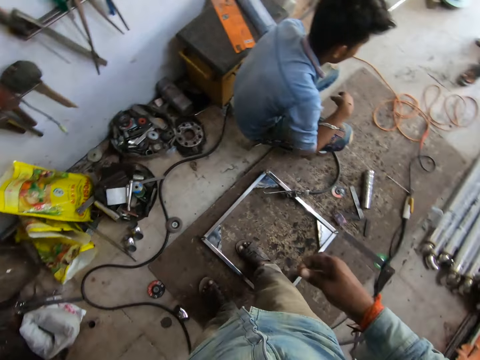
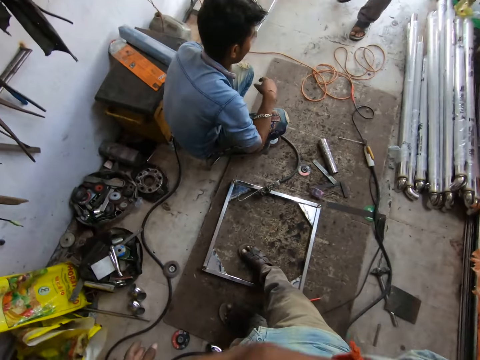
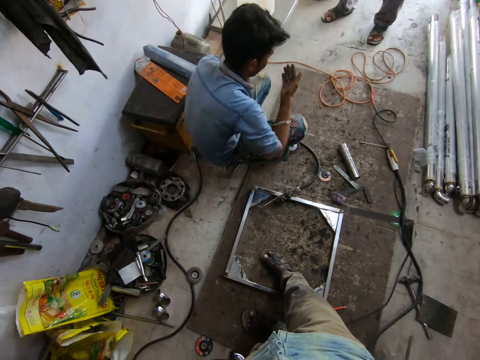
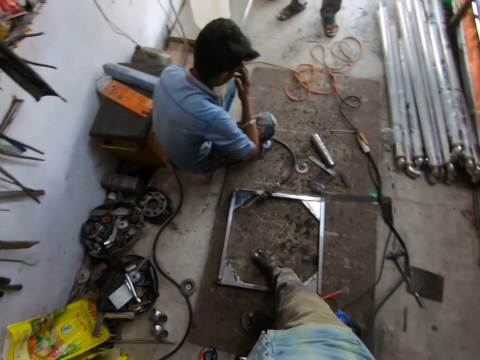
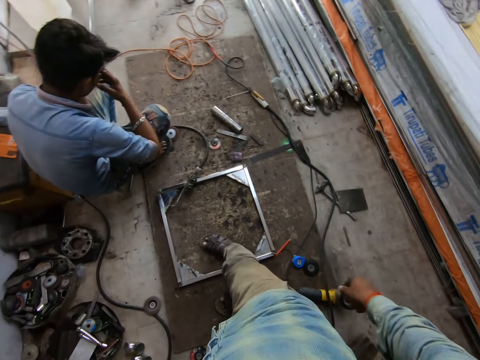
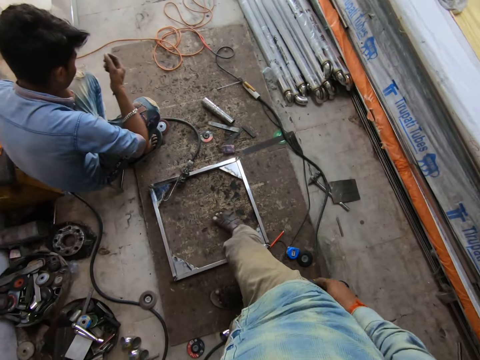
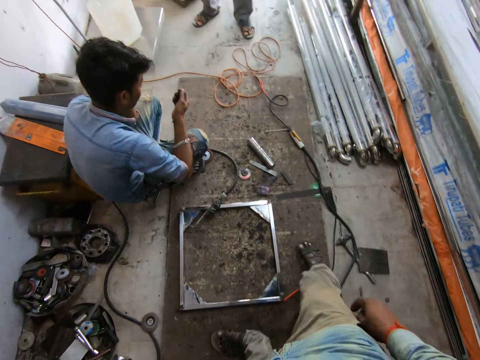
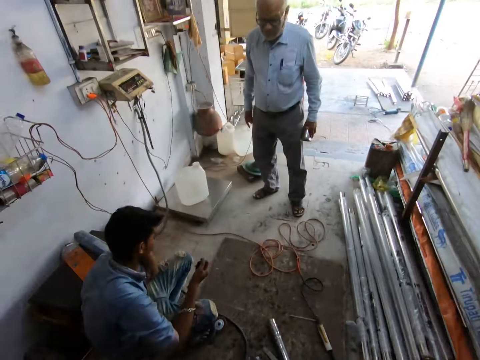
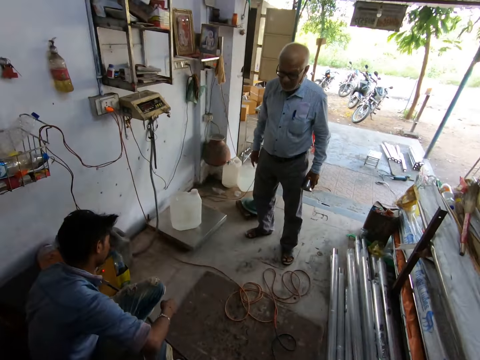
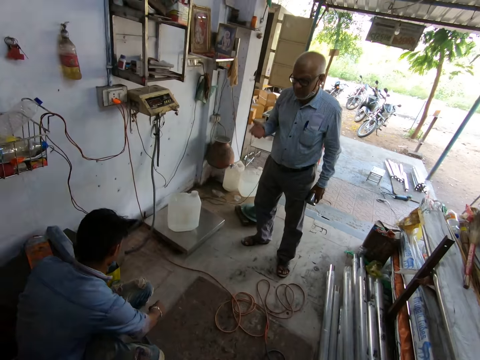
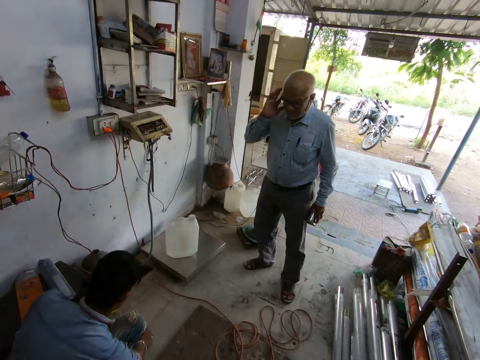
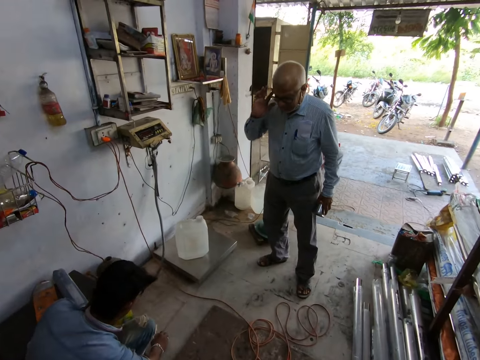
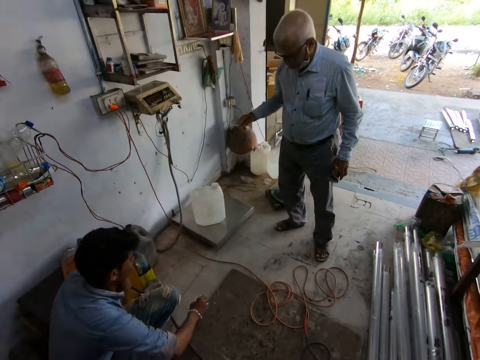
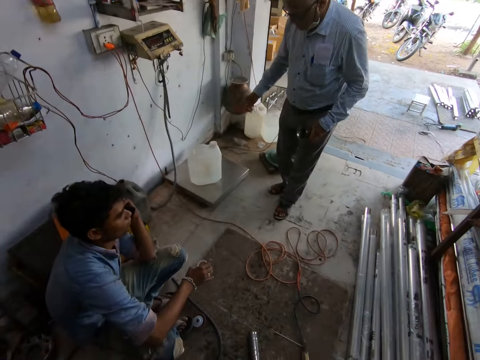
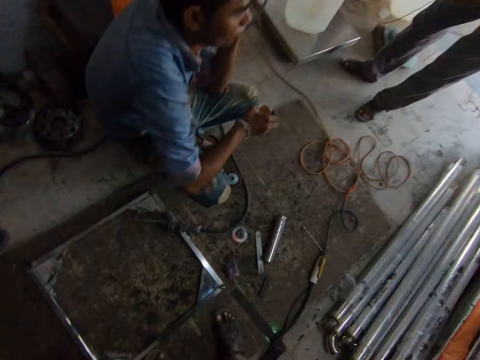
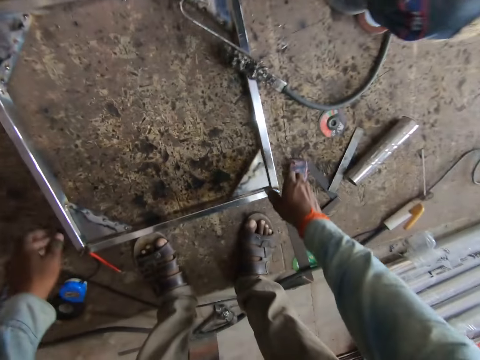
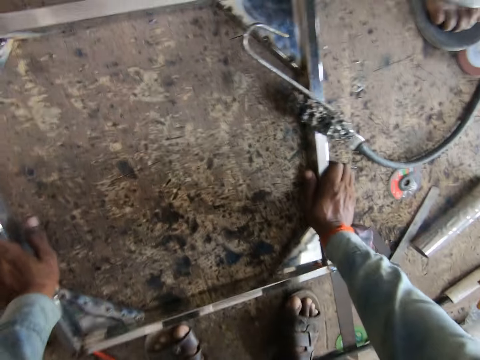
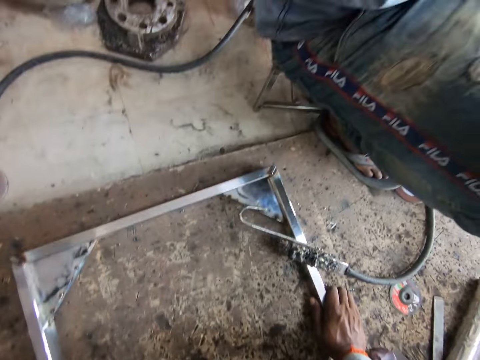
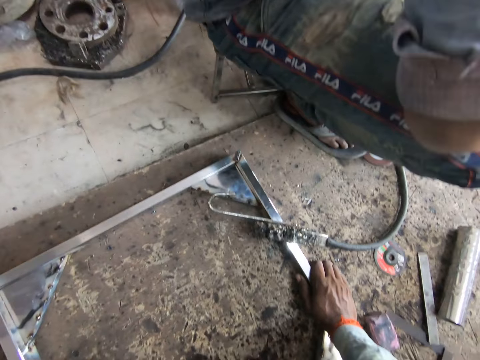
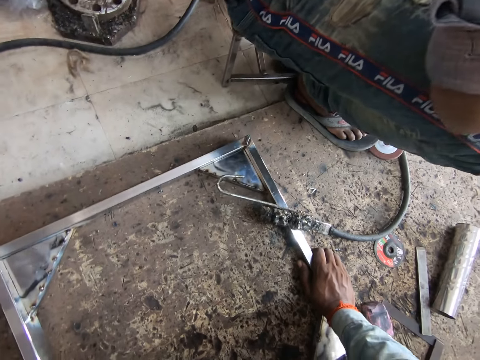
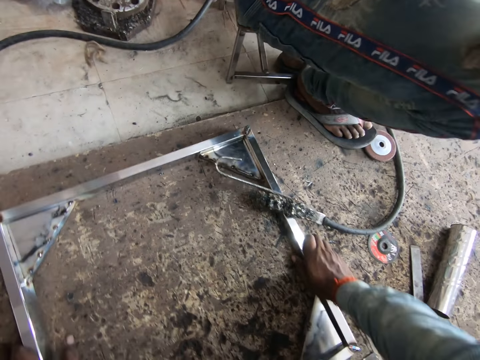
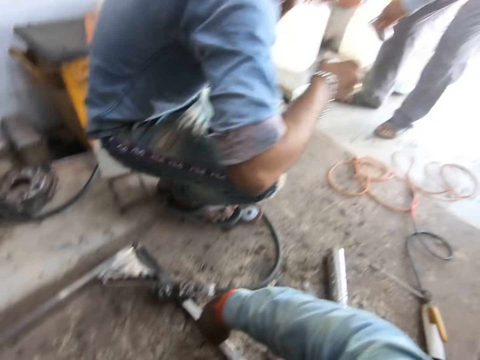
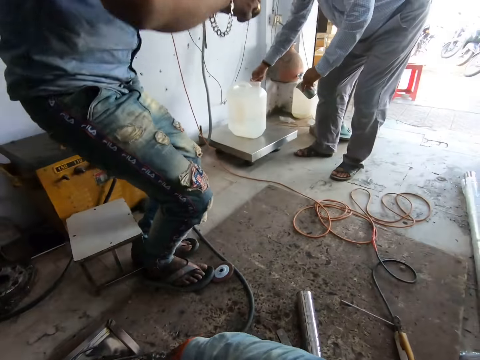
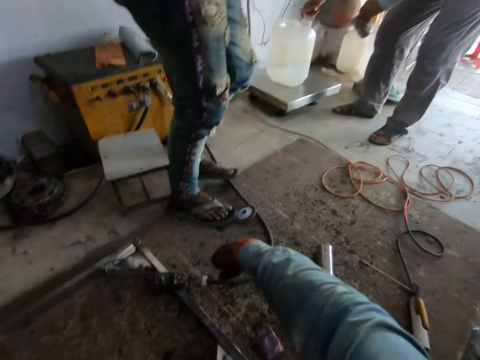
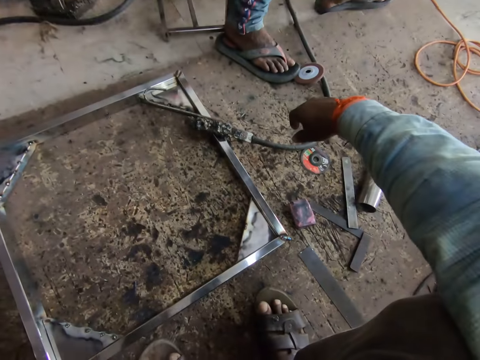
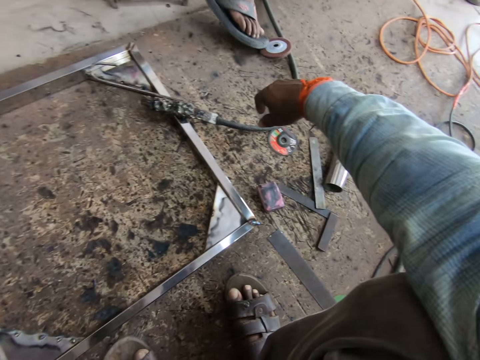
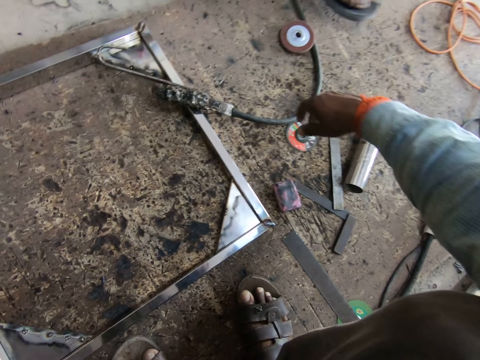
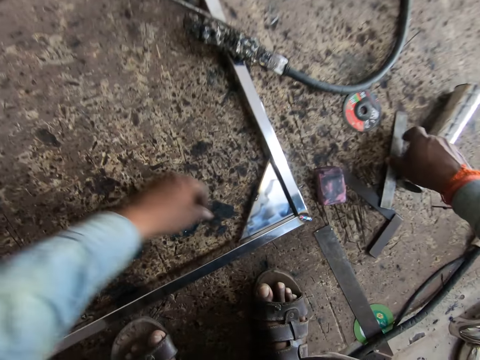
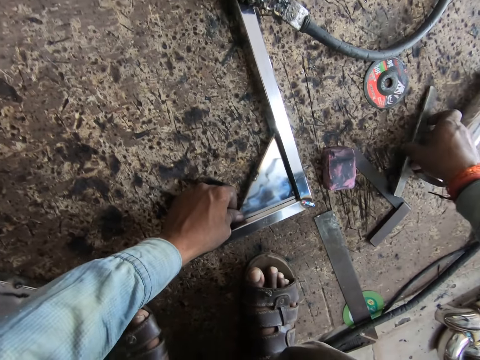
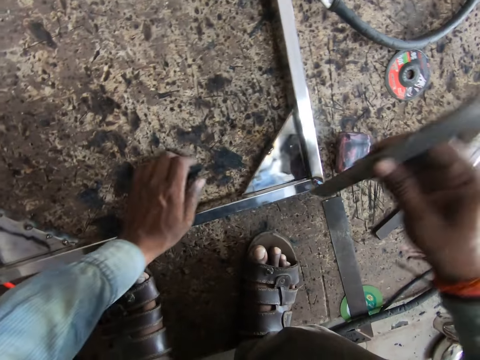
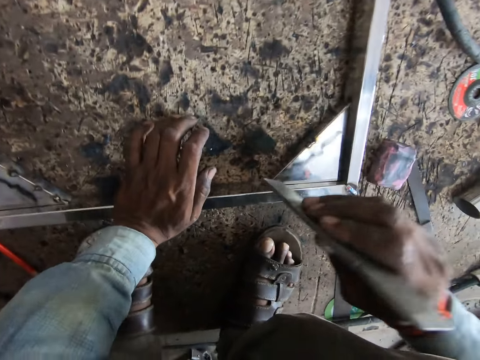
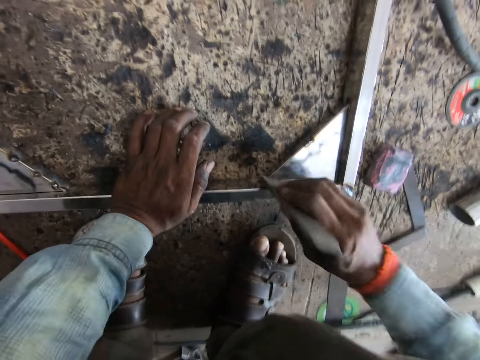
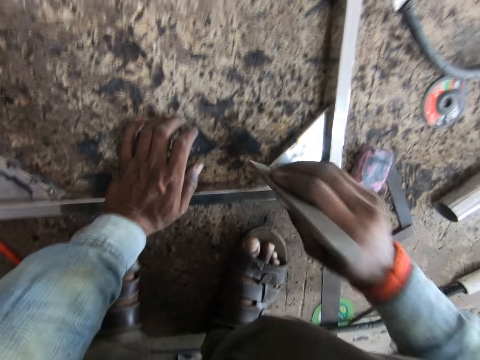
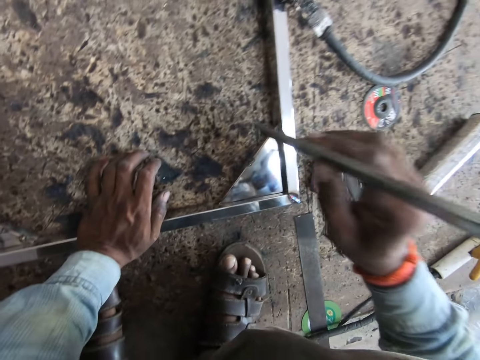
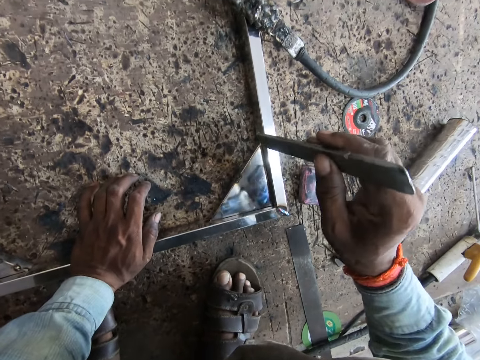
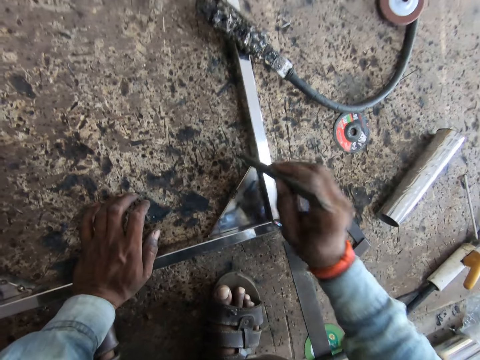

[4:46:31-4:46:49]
The camera wearer eats the chocolate with his right hand. He puts his hands on his mouth and puts his hands down. He walks. A man speaks to another man. The camera wearer looks around. He holds a metal frame on the floor with both hands. He looks around. The first man holds a cup with his left hand and opens a keg on a measuring scale with his right hand. A person stands up. The camera wearer picks a welding rod from the floor with his right hand. He holds the metal frame on the floor with his left hand. He hits the metal frame with the welding rod or small piece of metal in his right hand.

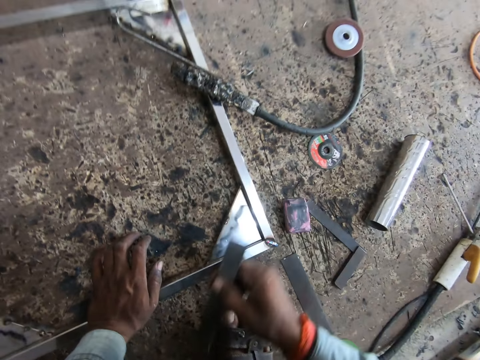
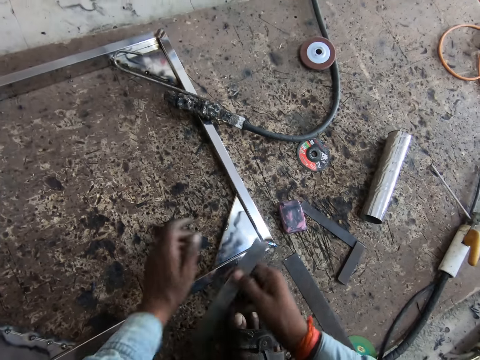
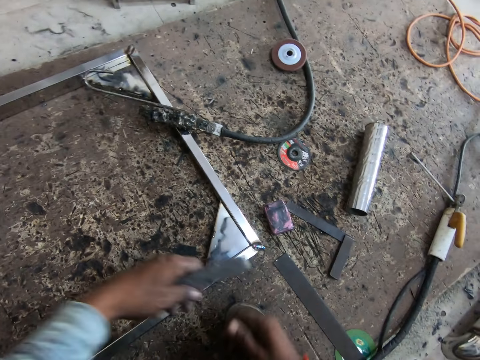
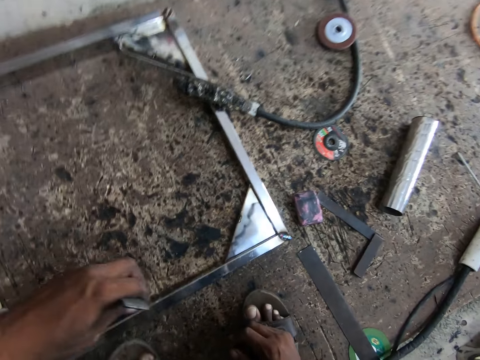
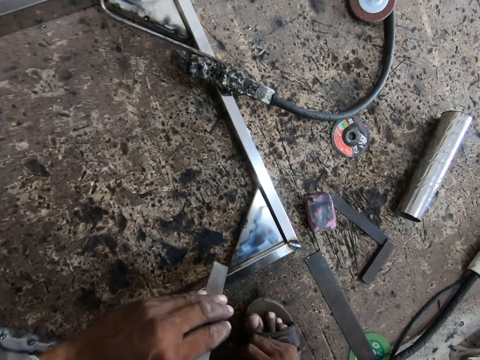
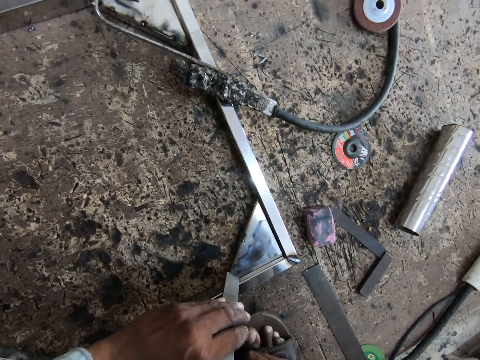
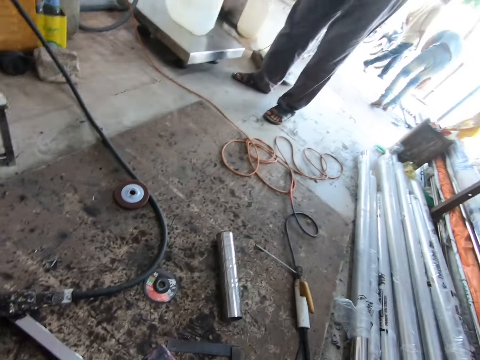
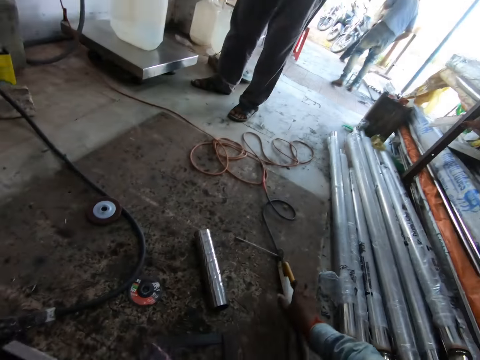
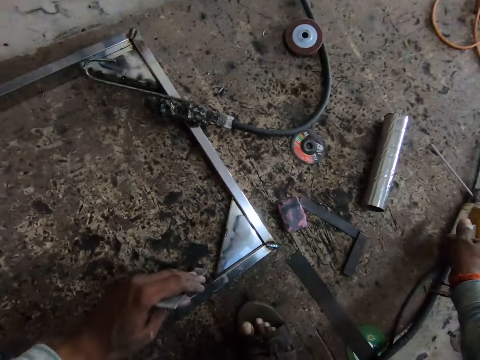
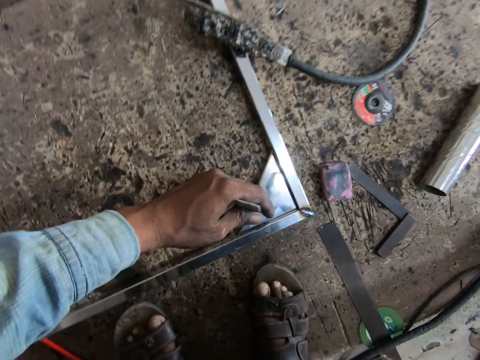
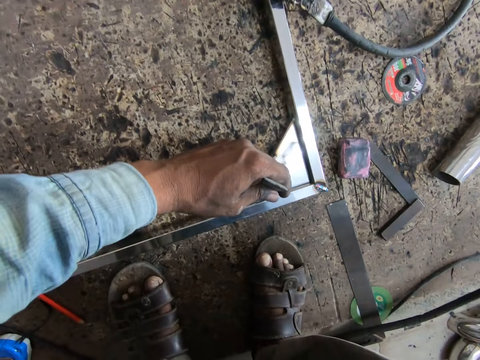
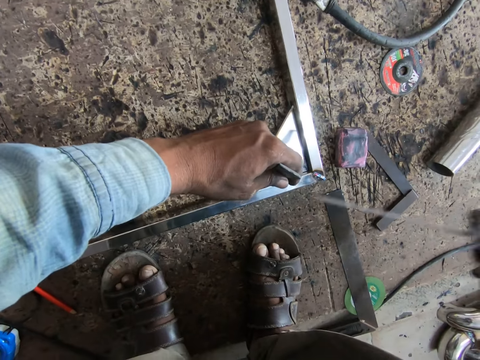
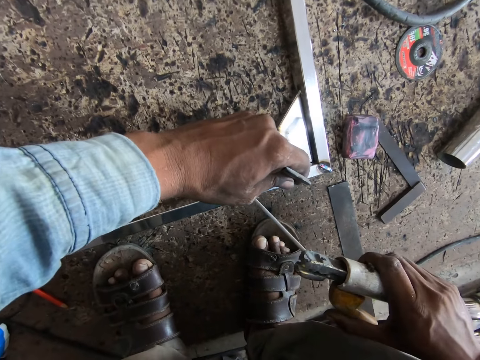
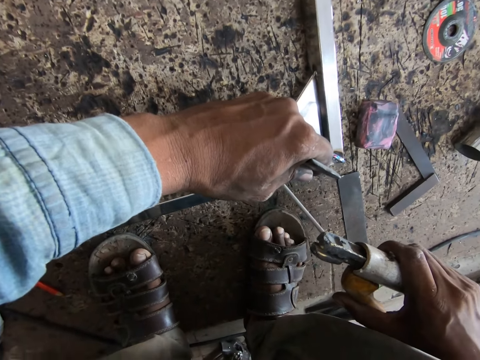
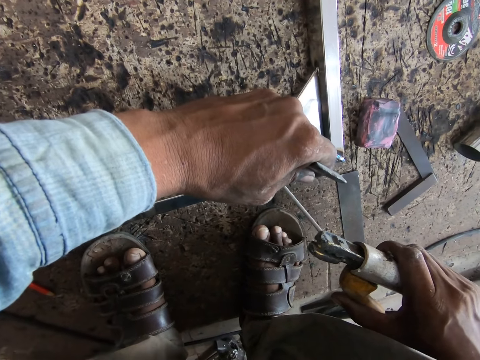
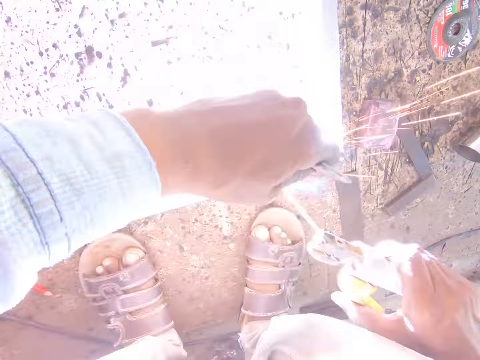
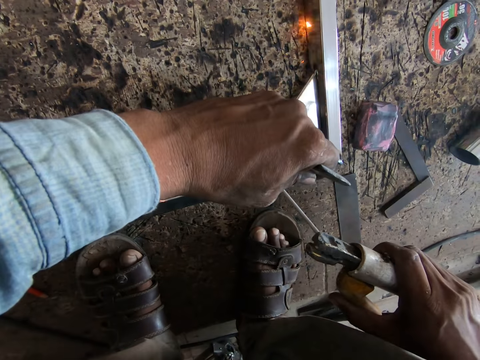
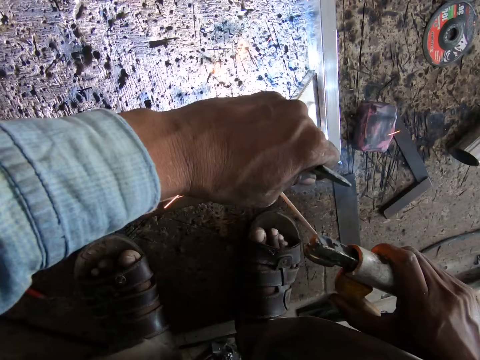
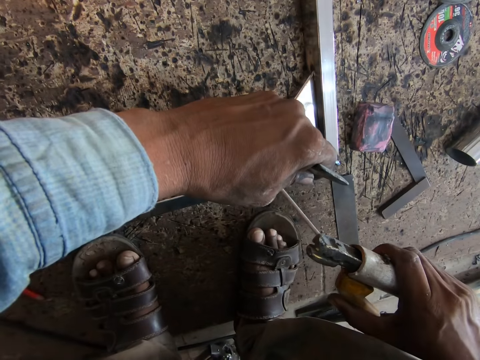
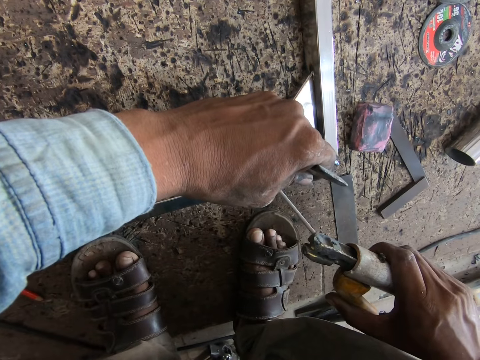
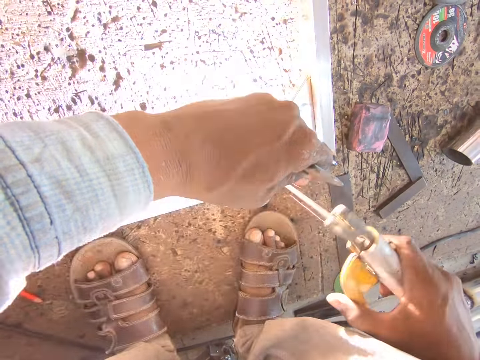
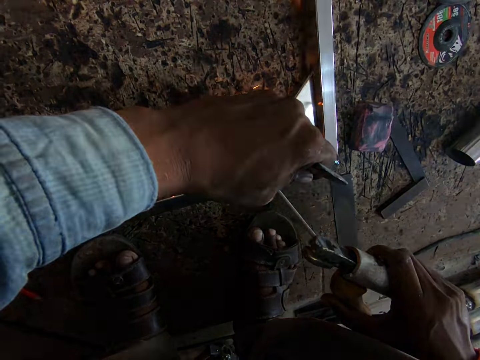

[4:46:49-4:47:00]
The camera wearer passes the welding rod from his right hand to his left hand. He hits the metal frame with the welding rod in his left hand. He looks around. He picks a welding torch from the floor with his right hand. He places the small piece of metal on the large piece of metal. He welds the welding rod to the metal frame with the welding torch or welding electrode in his right hand.
